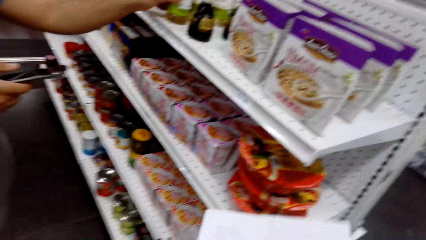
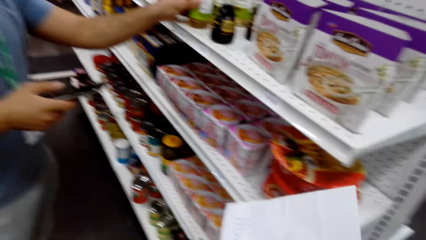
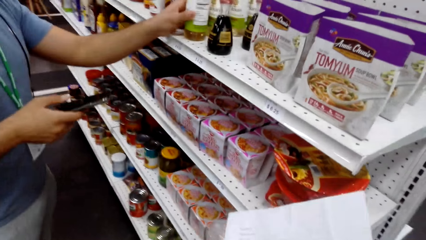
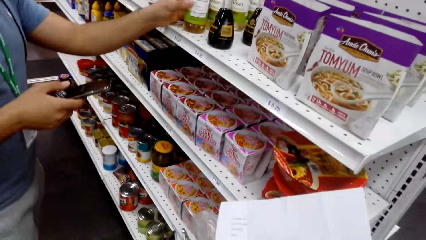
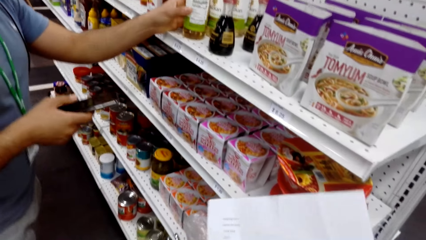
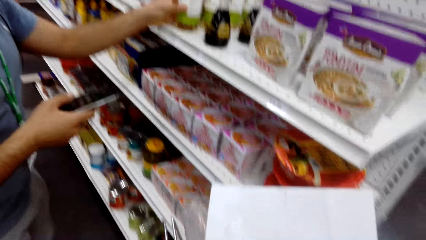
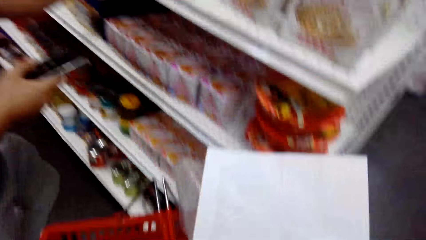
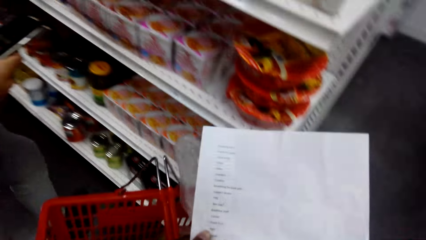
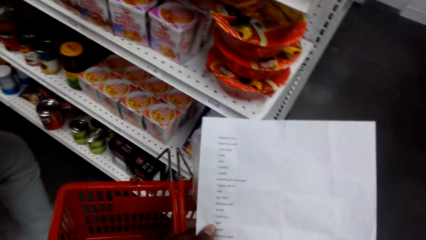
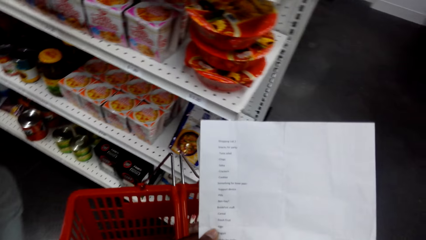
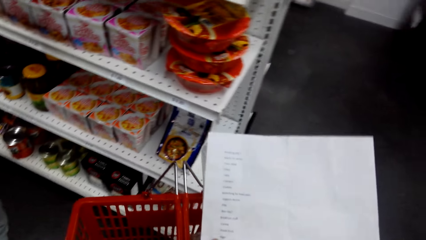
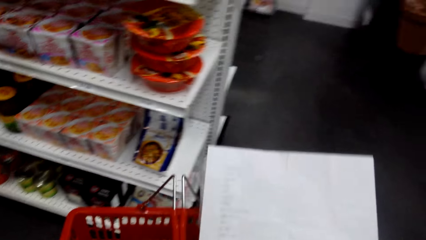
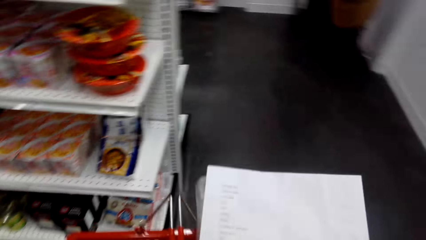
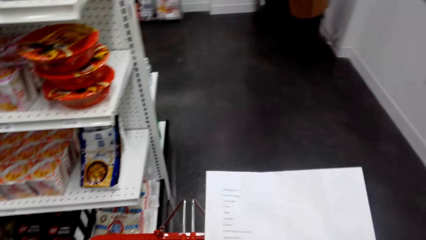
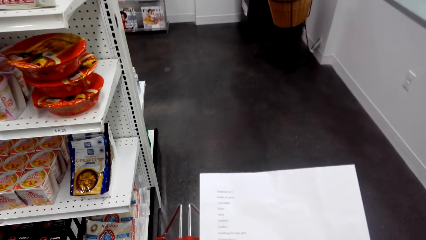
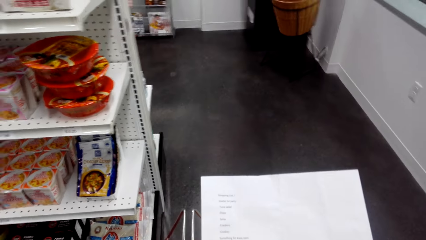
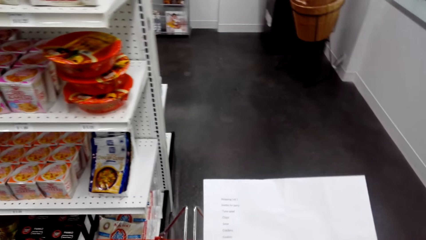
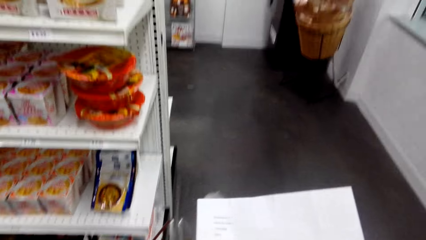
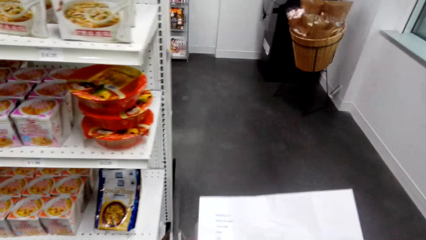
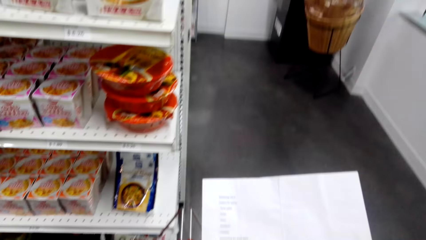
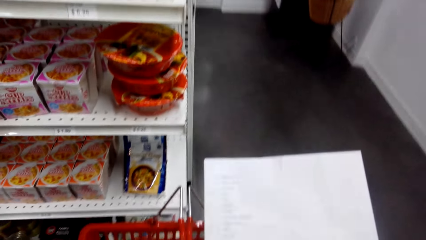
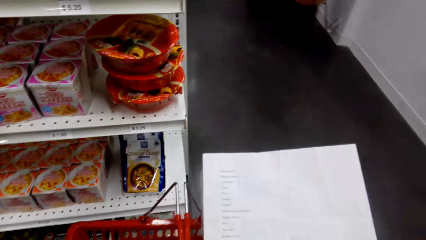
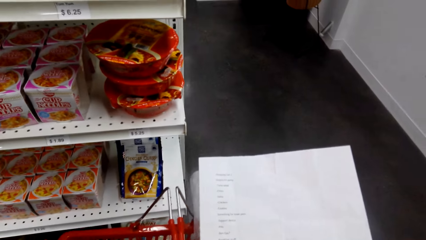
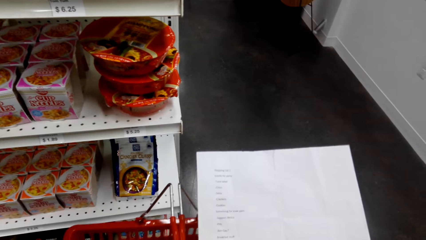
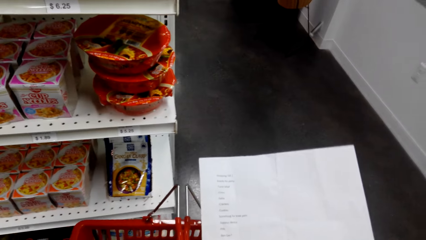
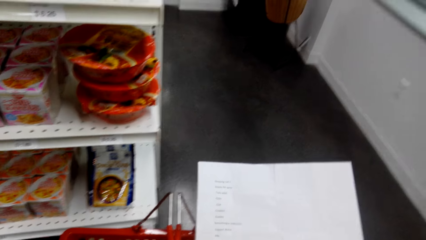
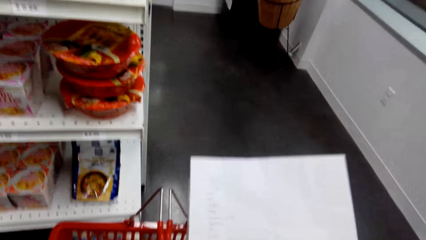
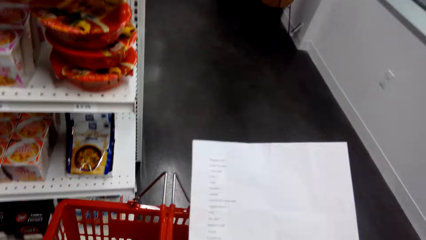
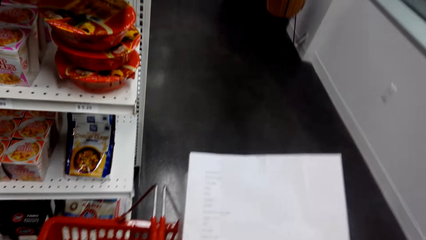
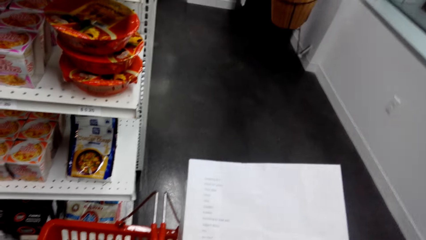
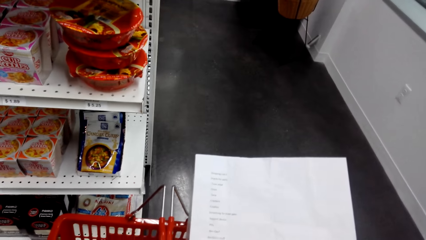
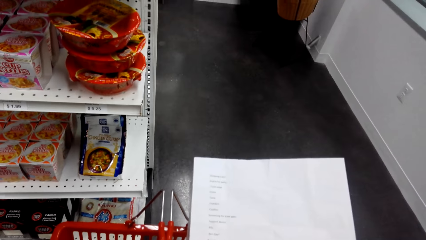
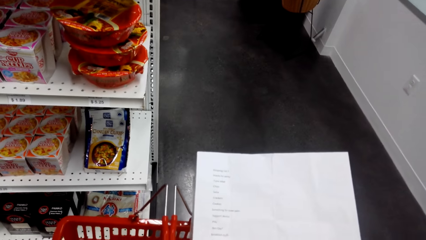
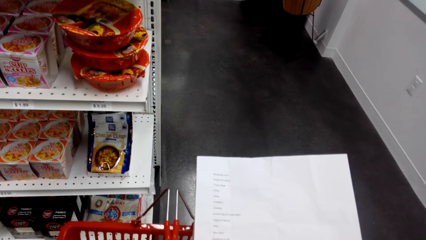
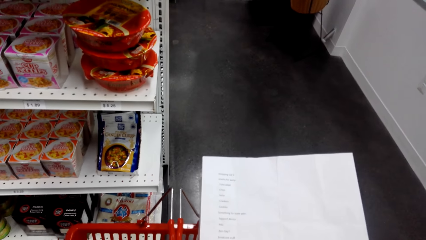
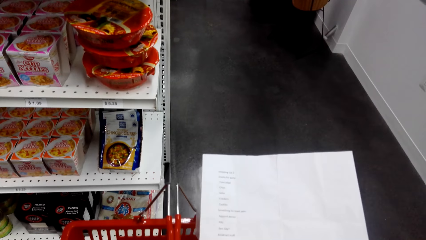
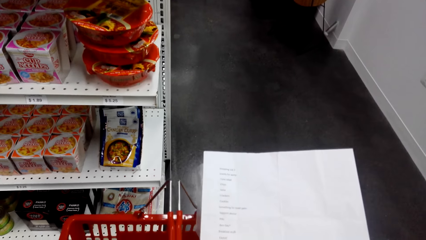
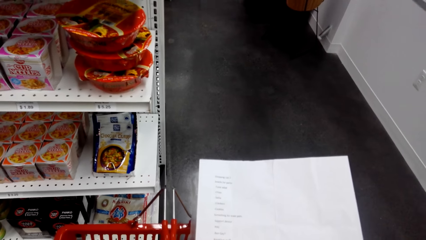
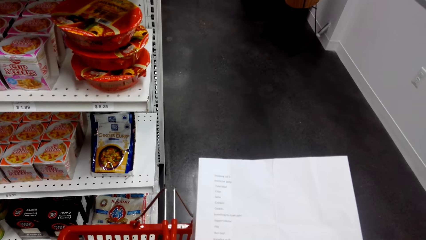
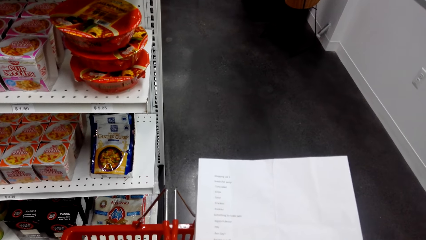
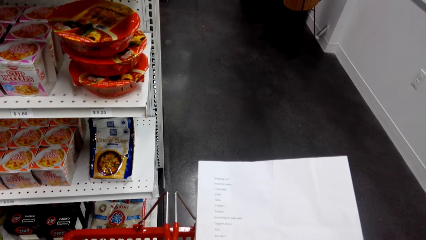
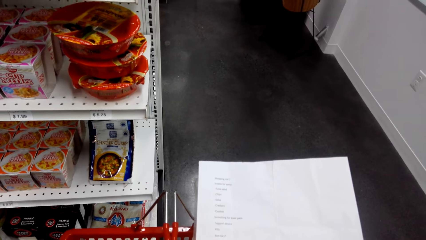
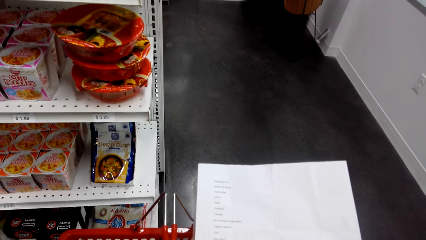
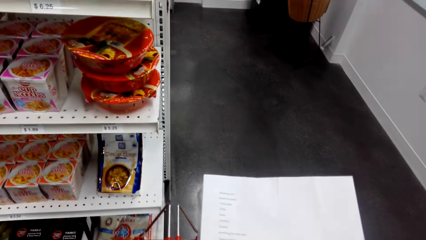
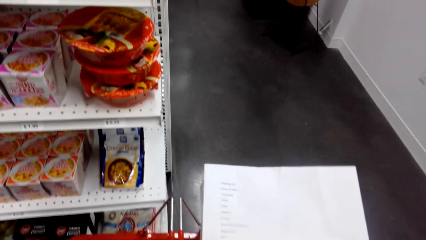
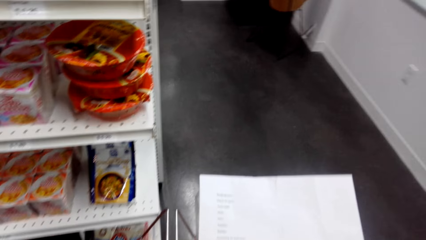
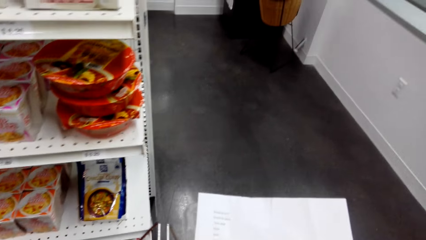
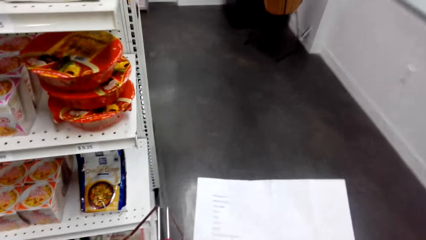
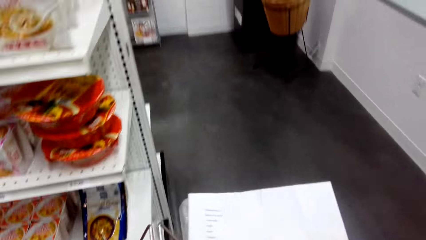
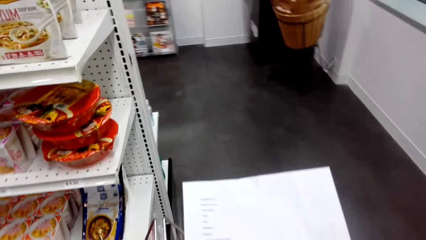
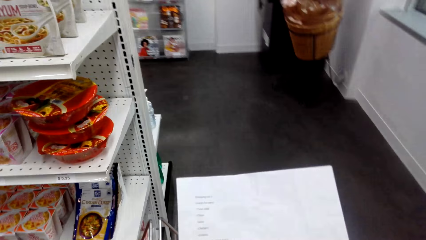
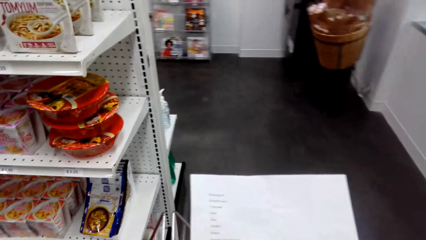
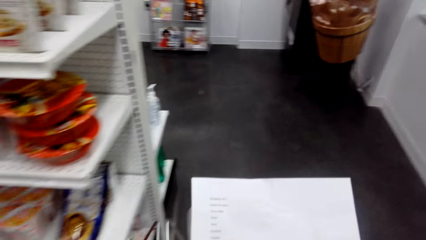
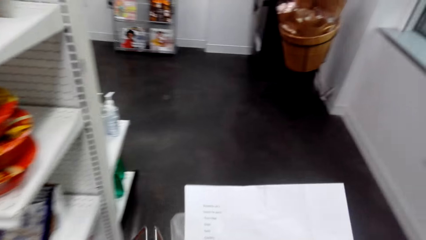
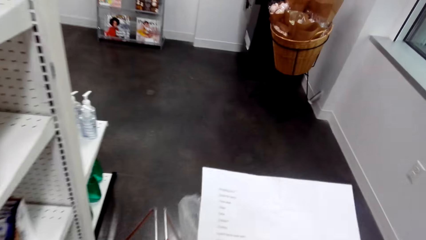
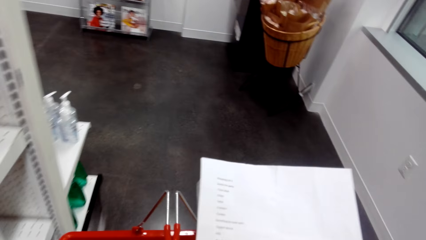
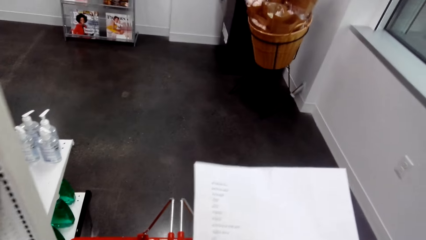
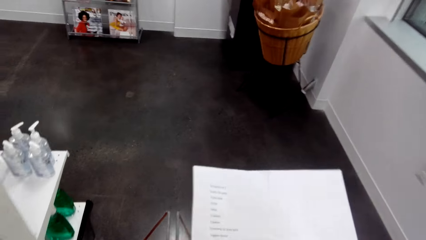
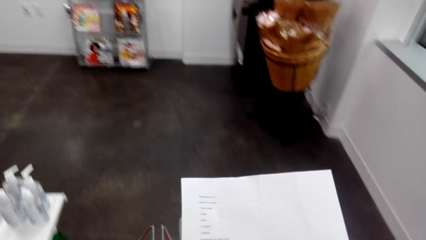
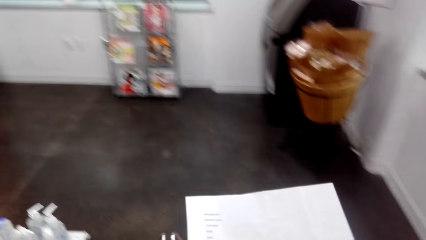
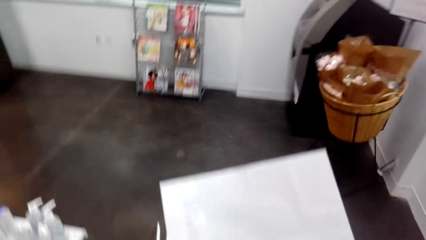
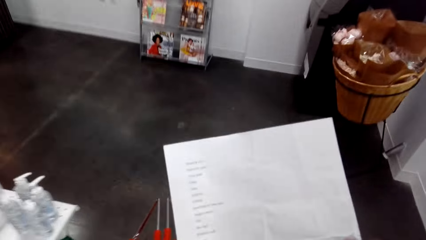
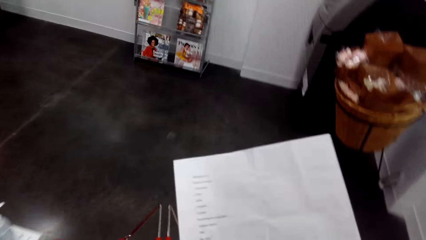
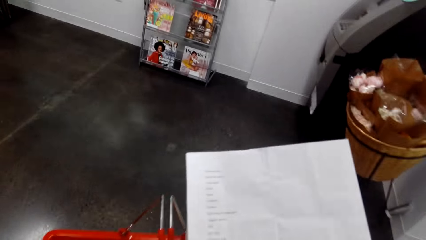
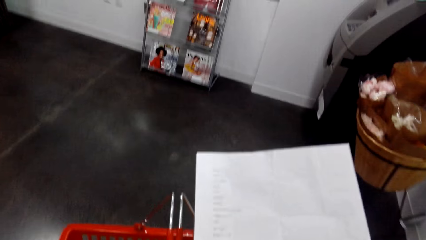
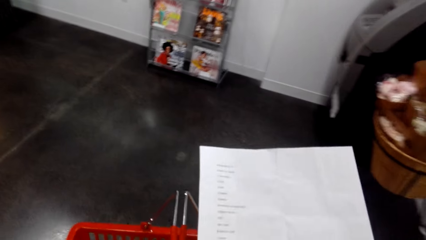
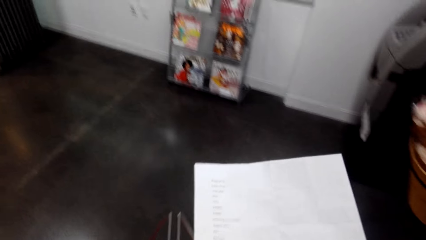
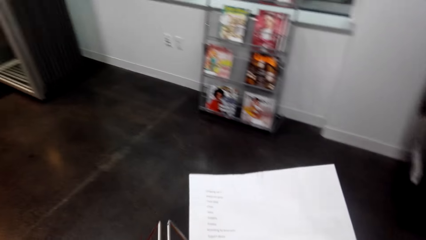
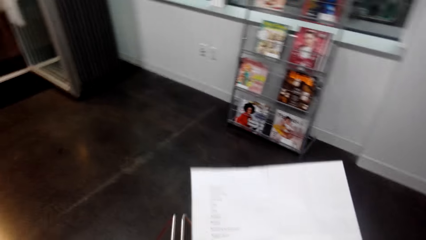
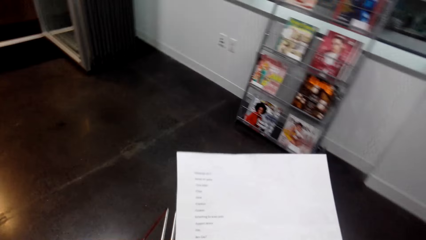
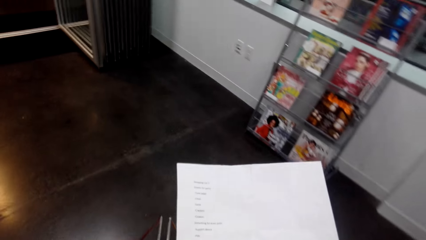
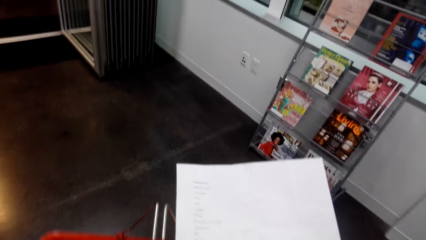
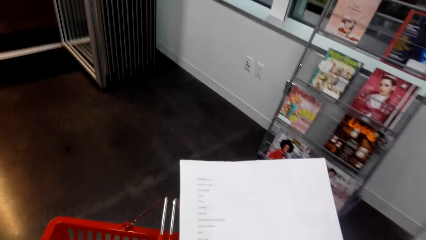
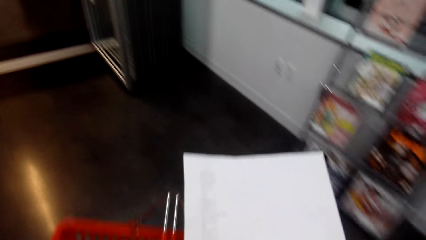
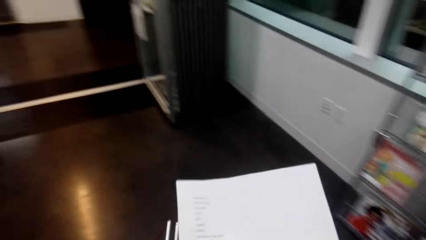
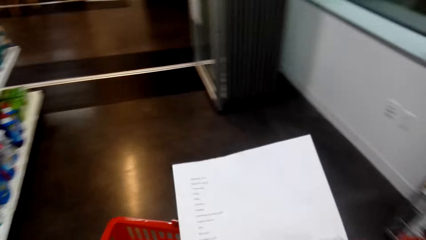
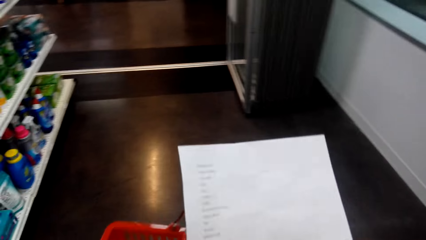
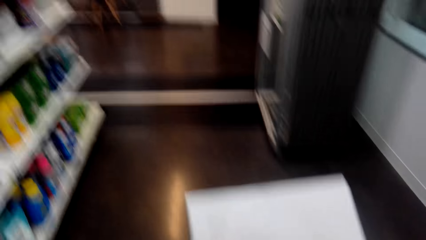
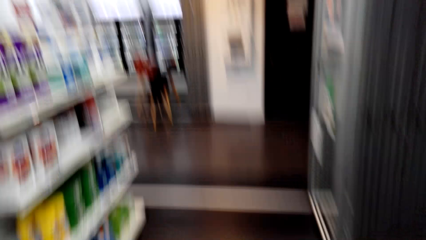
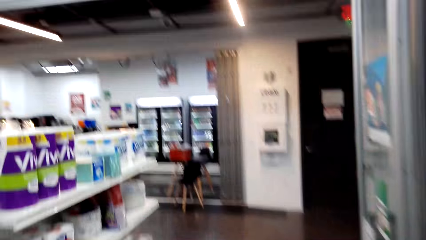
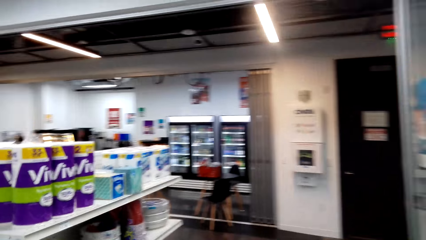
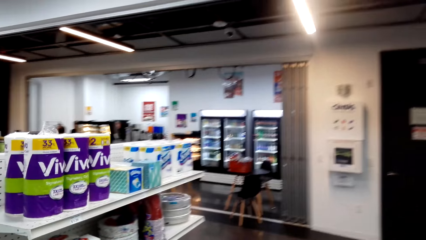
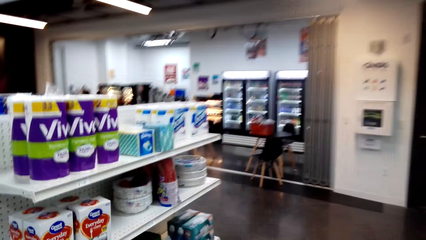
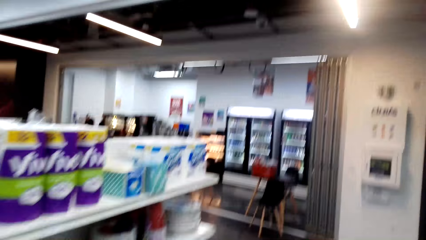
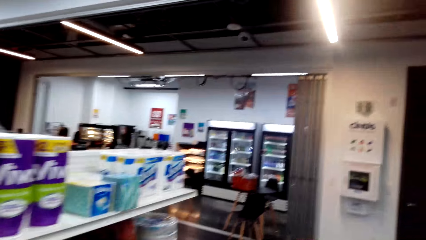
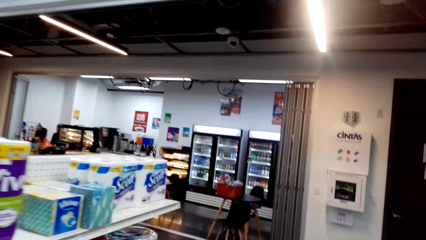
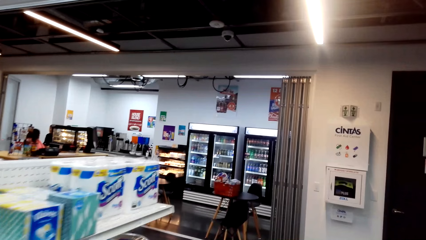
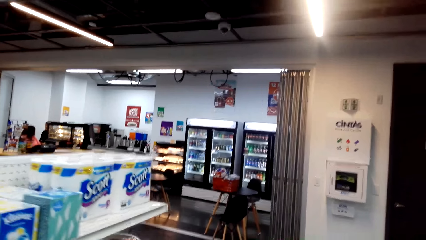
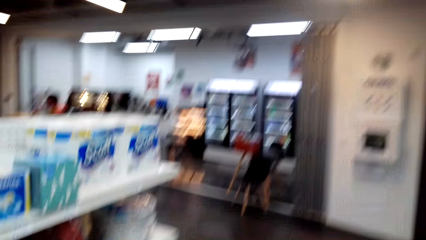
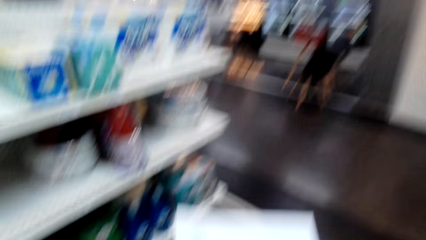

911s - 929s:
A man holds a bottle on the shelf. The man holds a phone. The camera wearer holds a paper. They turn to the side. They hold a shopping basket. They hold a paper. They talk to someone. They turn to the side. They walk around. They hold a paper. They walk around. They turn to the side.
